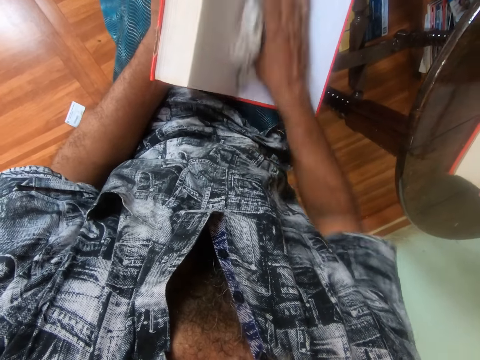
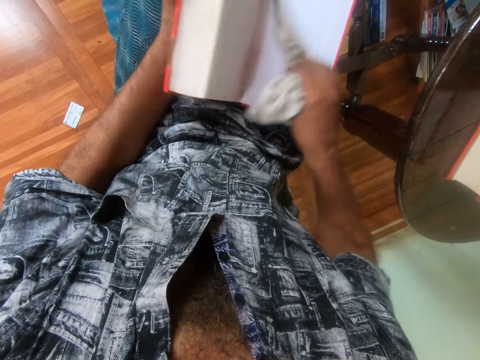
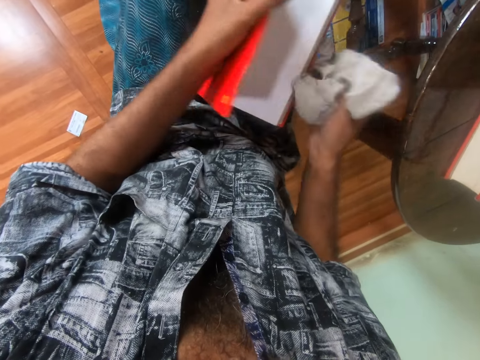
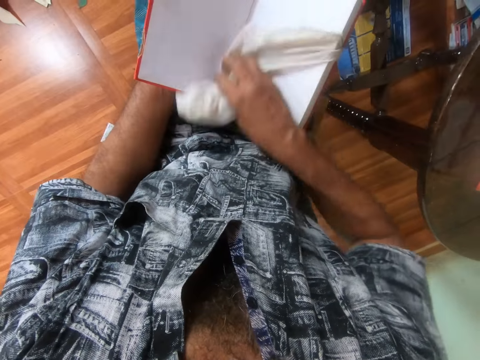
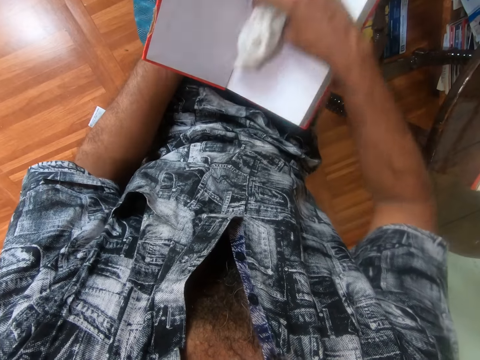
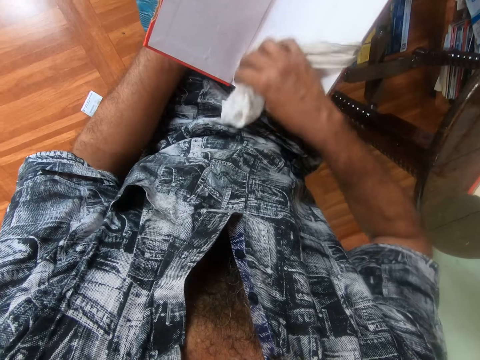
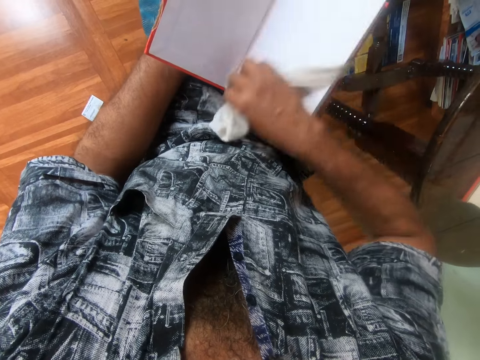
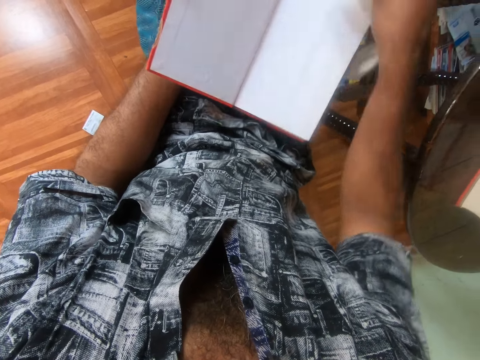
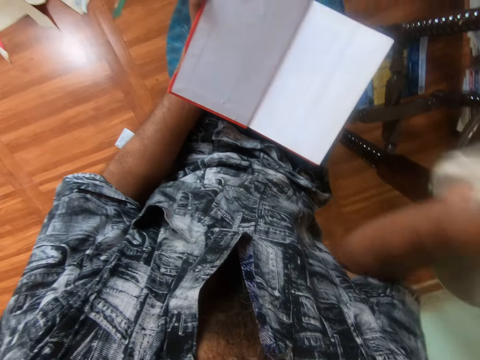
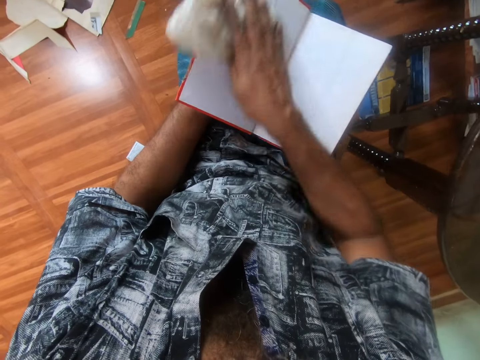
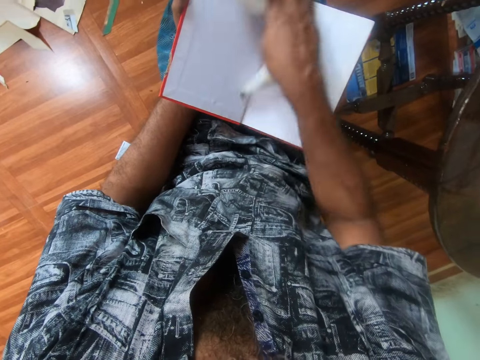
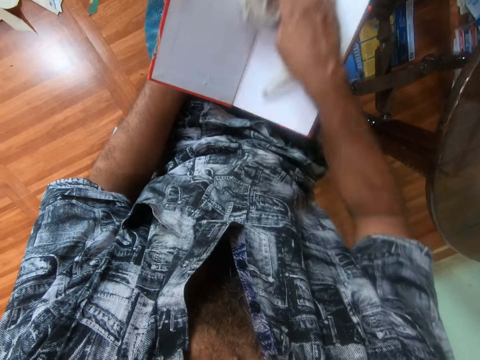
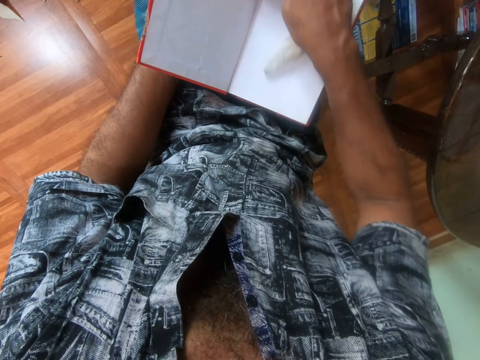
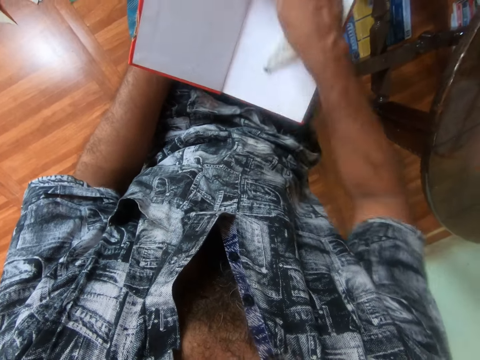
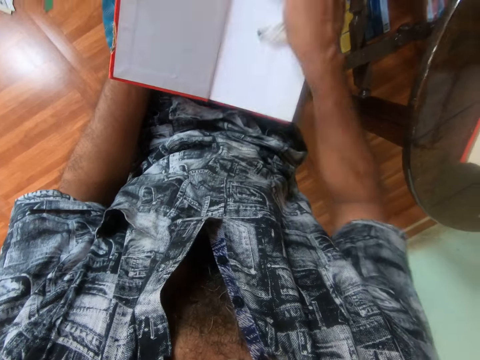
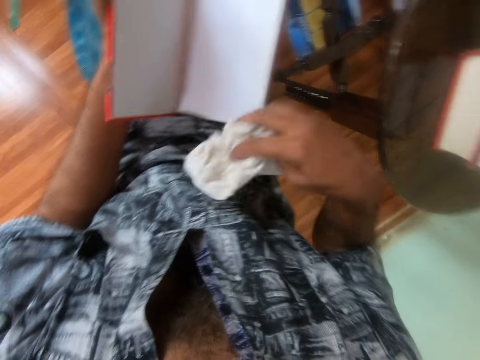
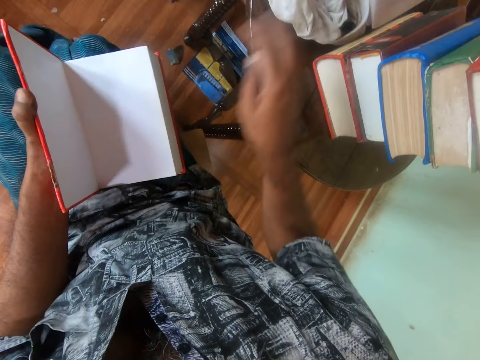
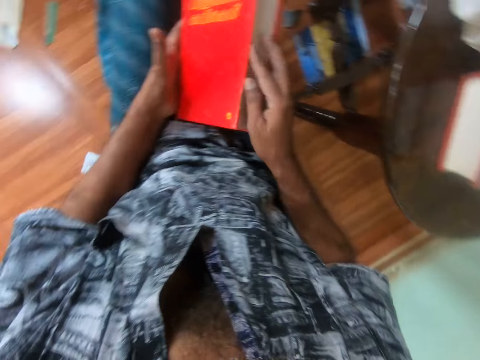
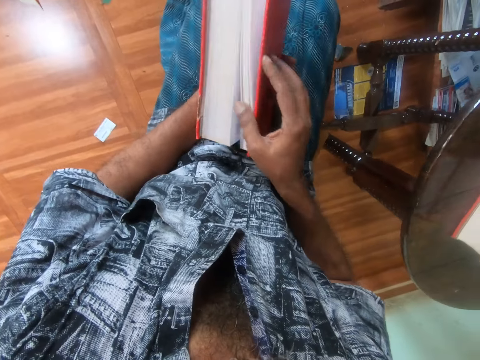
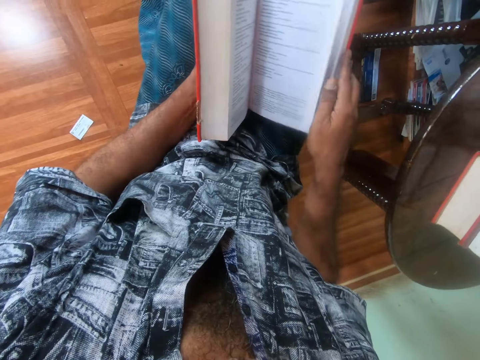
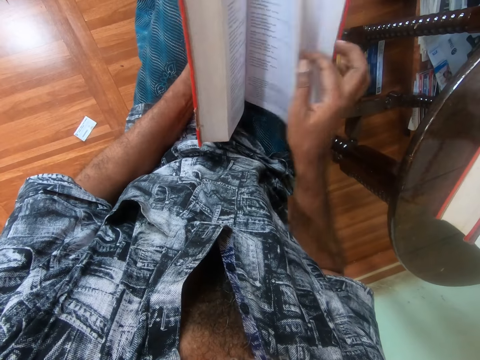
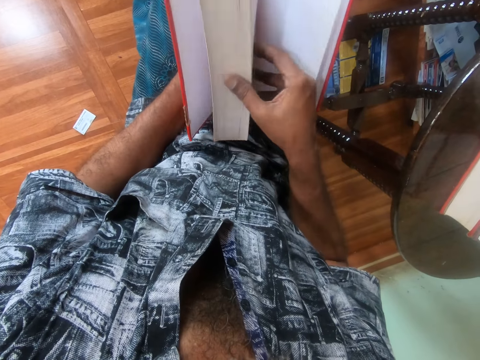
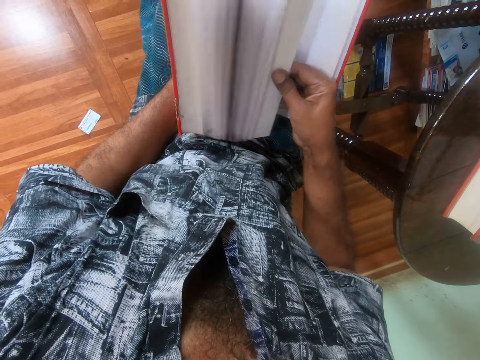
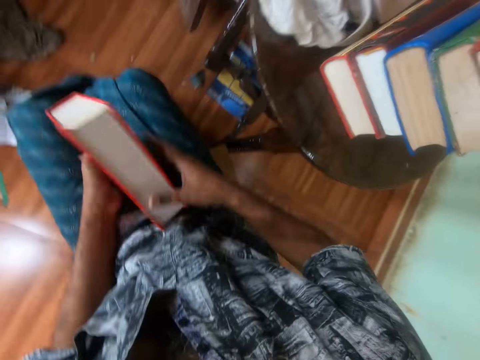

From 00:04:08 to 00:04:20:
The camera wearer closes the book with his left hand. He opens the front cover of the book with his left hand. He cleans the book with the cloth in his right hand. He pulls the cloth from under the book with his right hand. He cleans the book with the cloth in his right hand. He drops the cloth on the table with his right hand. He closes the front cover of the book with his left hand. He turns the book with his right hand. He opens the book with his right hand. He flips the pages of the book with his right hand.

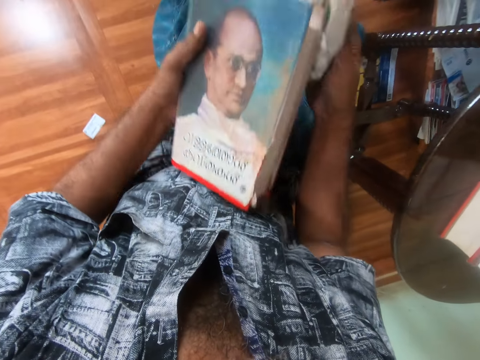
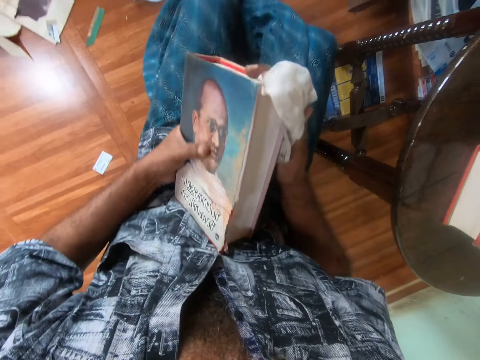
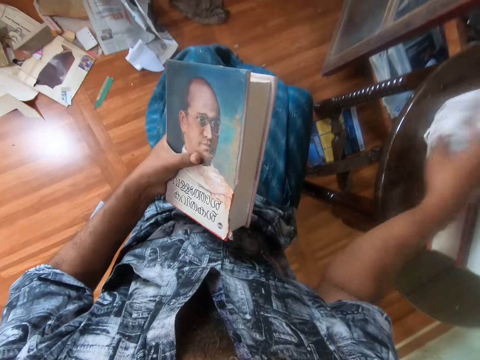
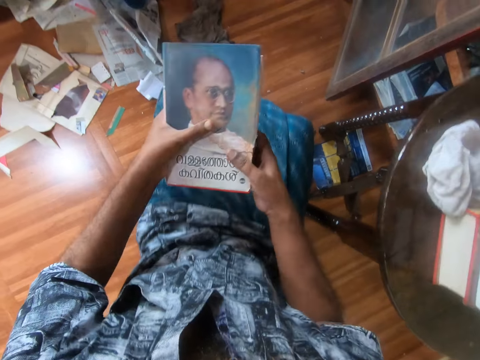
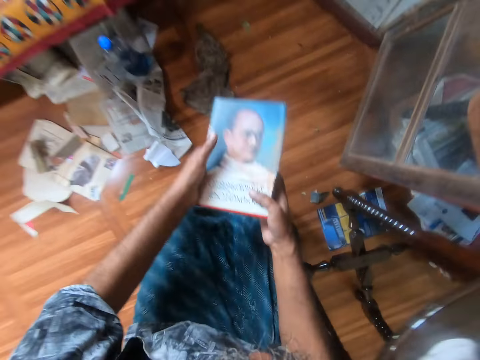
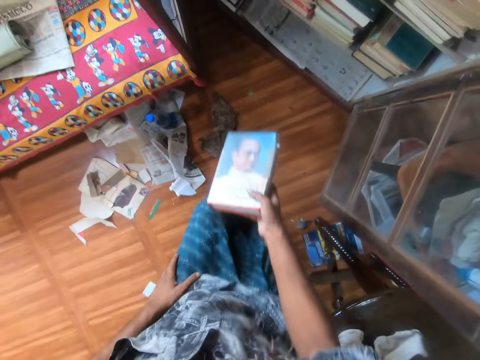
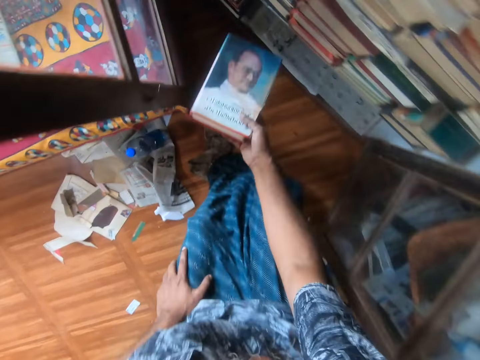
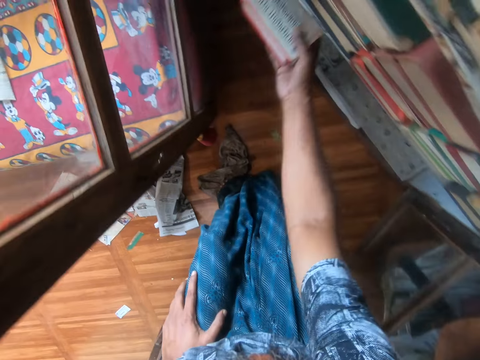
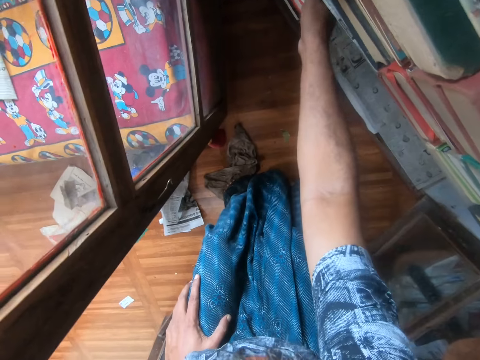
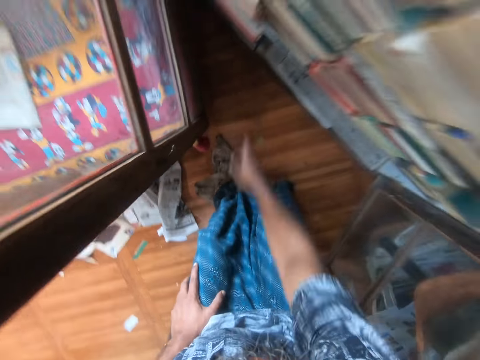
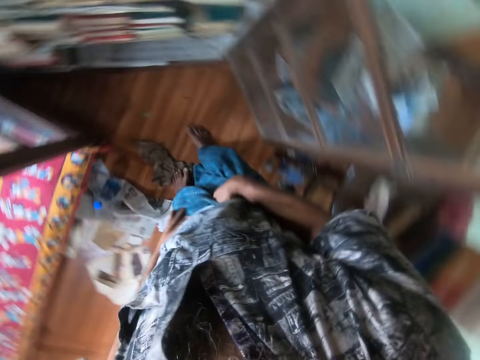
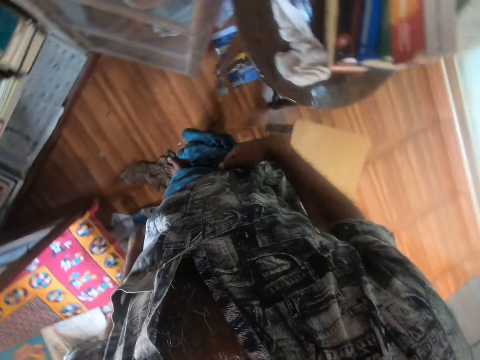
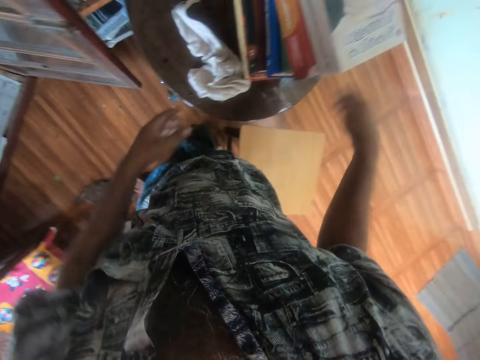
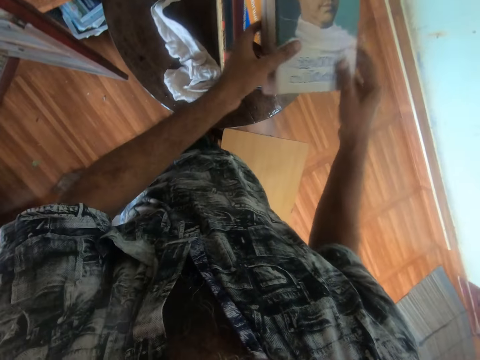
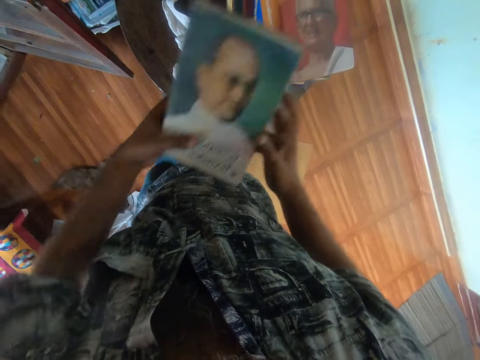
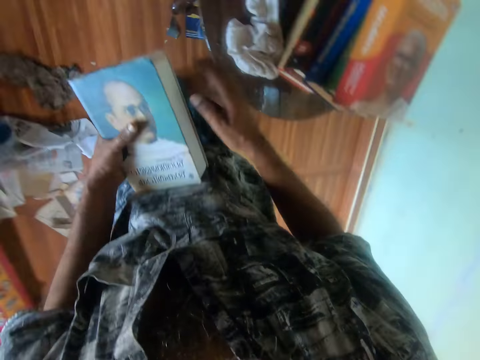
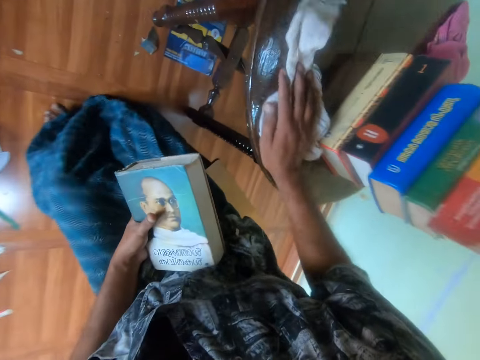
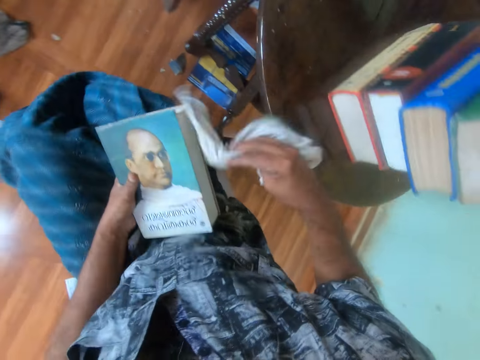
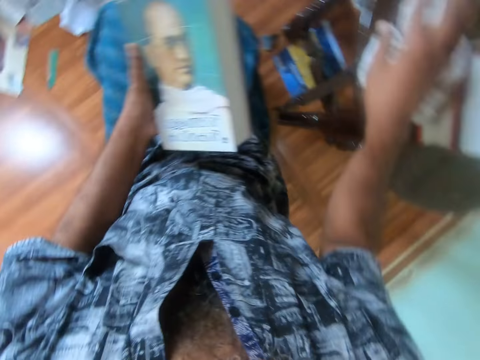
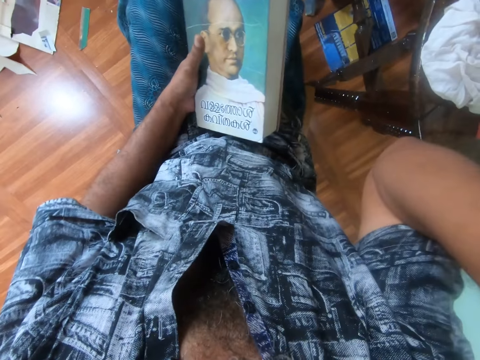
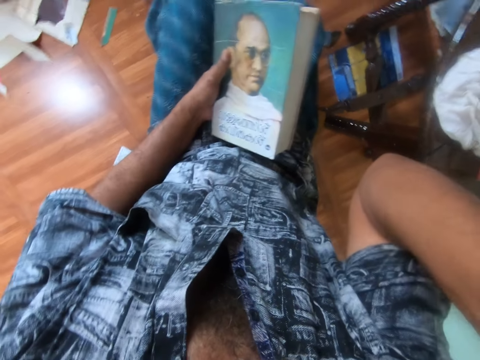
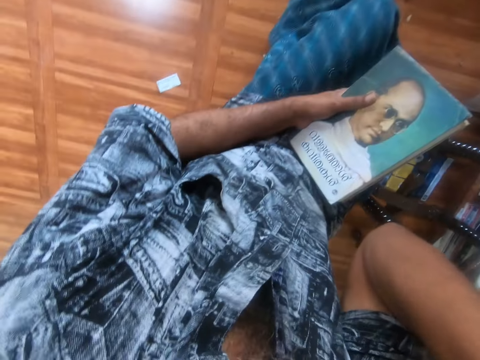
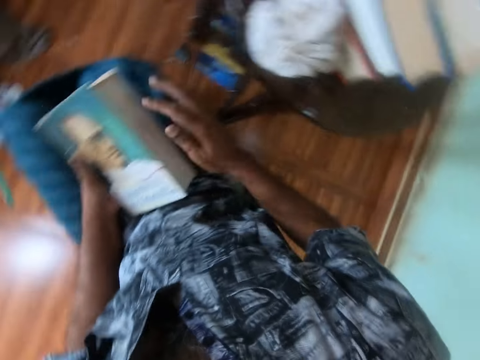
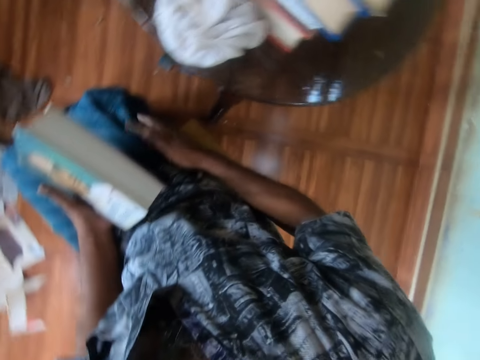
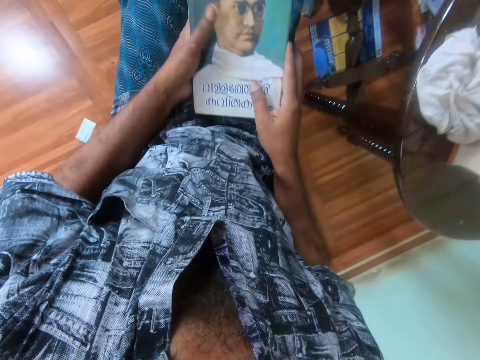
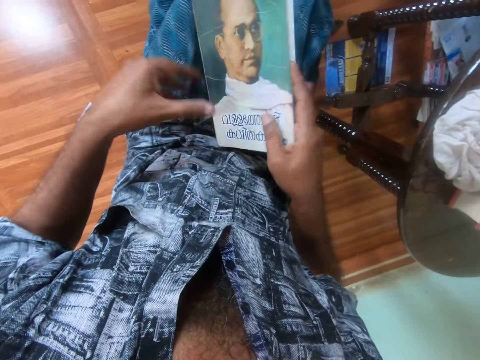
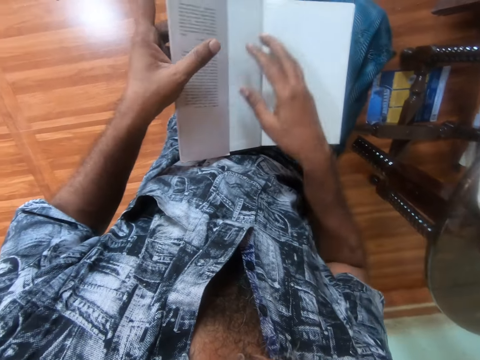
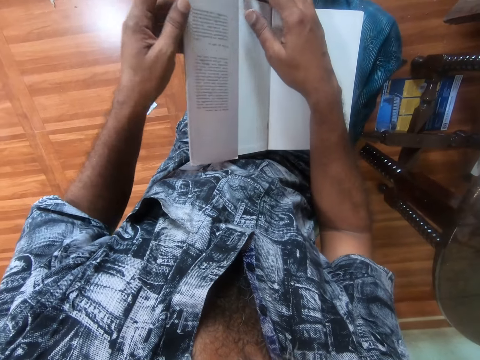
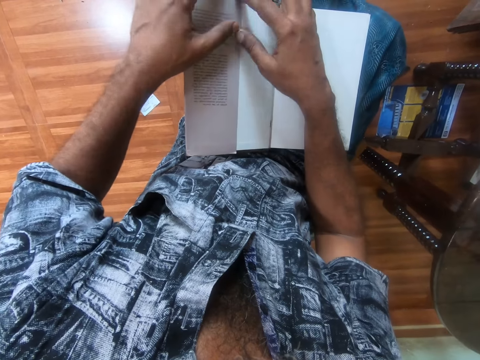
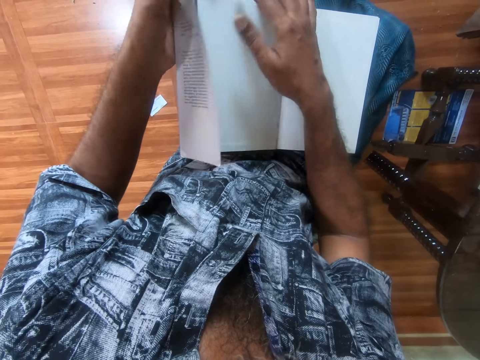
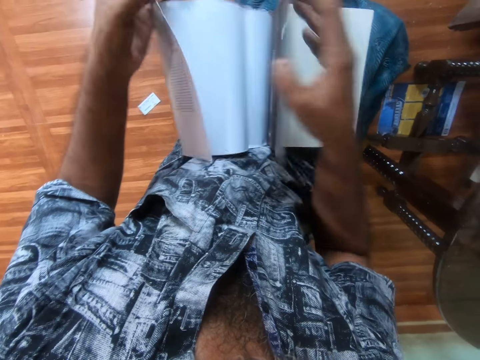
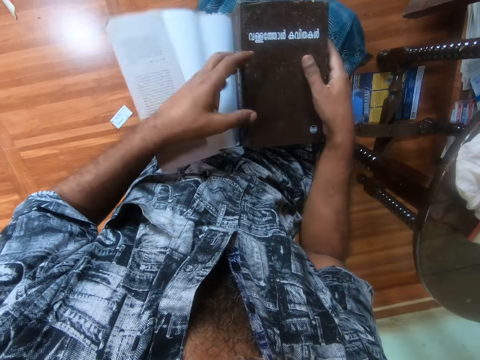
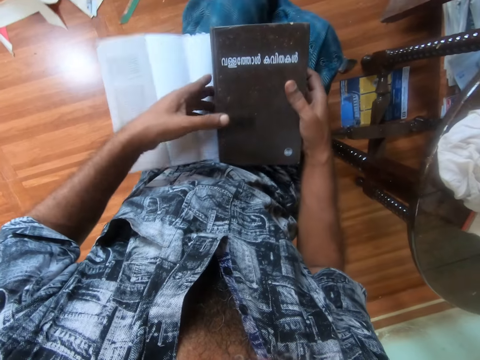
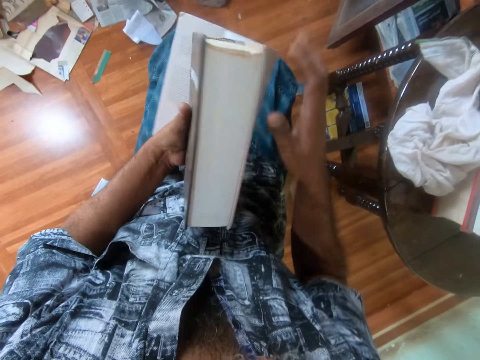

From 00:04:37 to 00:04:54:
The camera wearer drops the cloth on the table with his right hand. He places his right hand on the book. He stands up from the stool. He removes his left hand from the book. He places his left hand on his left lap. He drops the book on the book shelf with his right hand. He picks a book from the pile of books from the table with both hands. He holds the book with his left hand. He sits on the stool. He cleans the table with the cloth in his right hand. He wipes the table with the napkin in his right hand. He picks a towel from the stool. He sits on the stool. He places the napkin on the table with his right hand. He raises his hand to something. He places the book on his laps with both hands. He lowers his hand. He opens the book. He removes a book jacket from the book on his laps with both hands.
